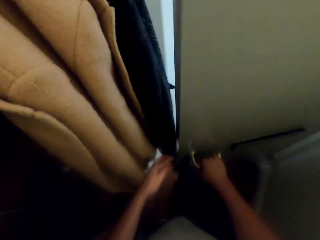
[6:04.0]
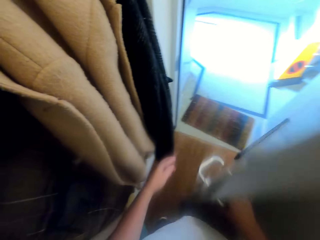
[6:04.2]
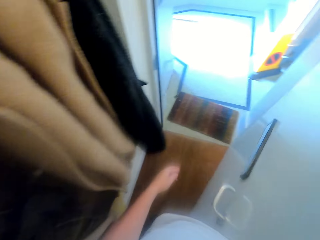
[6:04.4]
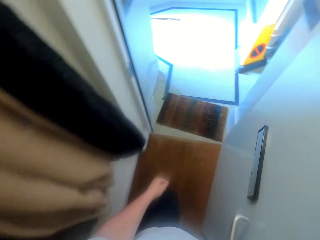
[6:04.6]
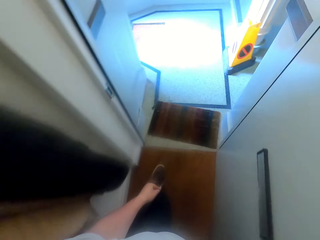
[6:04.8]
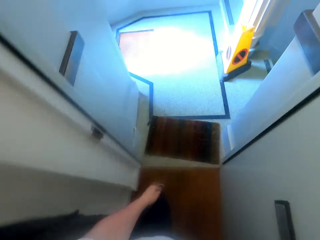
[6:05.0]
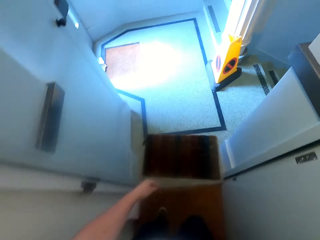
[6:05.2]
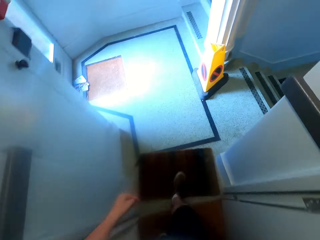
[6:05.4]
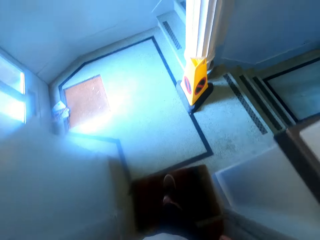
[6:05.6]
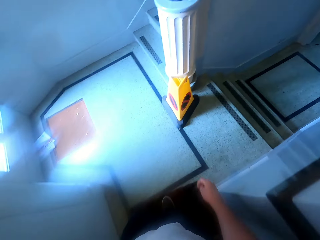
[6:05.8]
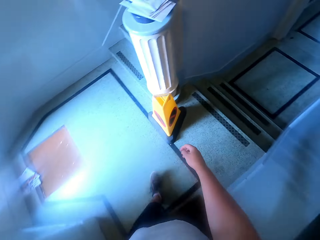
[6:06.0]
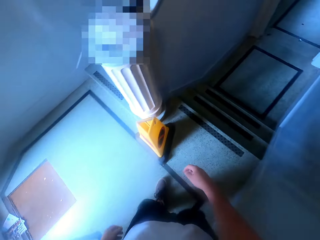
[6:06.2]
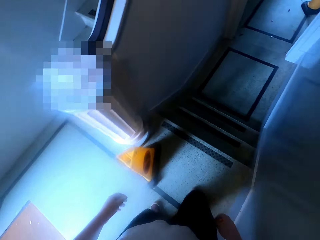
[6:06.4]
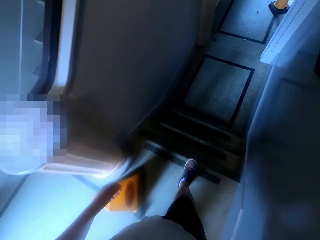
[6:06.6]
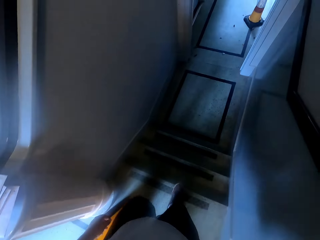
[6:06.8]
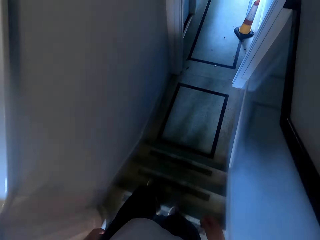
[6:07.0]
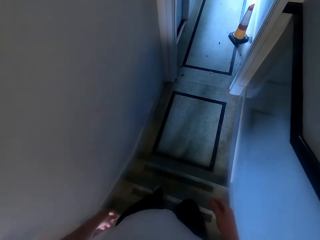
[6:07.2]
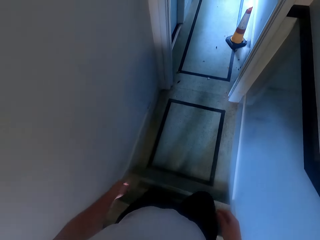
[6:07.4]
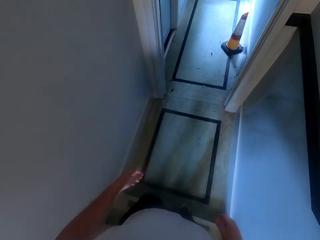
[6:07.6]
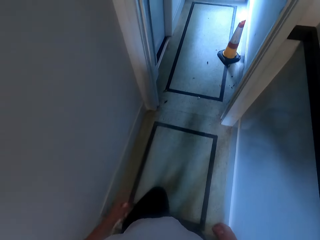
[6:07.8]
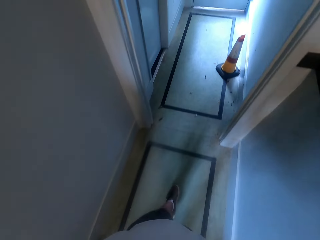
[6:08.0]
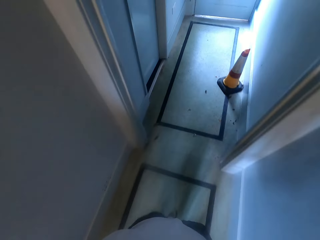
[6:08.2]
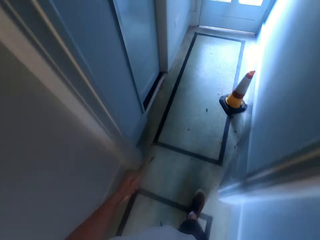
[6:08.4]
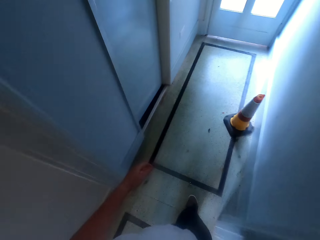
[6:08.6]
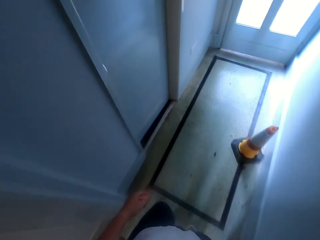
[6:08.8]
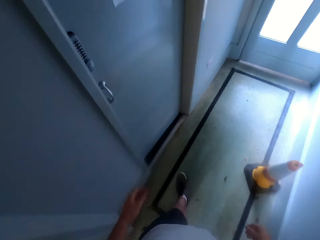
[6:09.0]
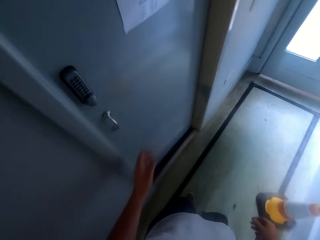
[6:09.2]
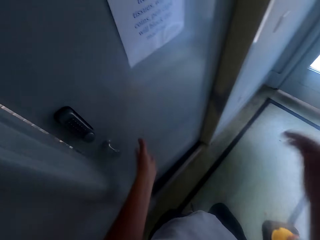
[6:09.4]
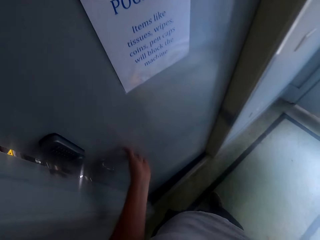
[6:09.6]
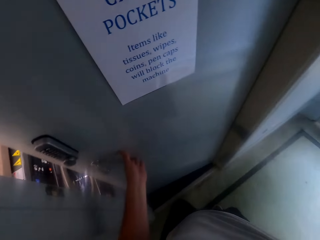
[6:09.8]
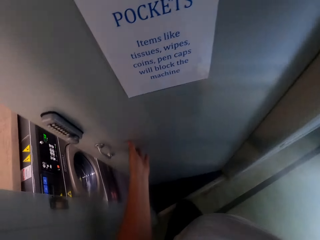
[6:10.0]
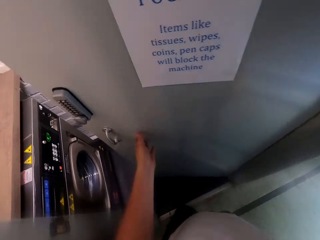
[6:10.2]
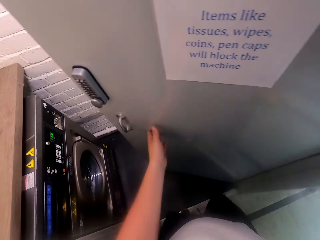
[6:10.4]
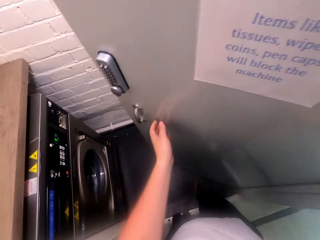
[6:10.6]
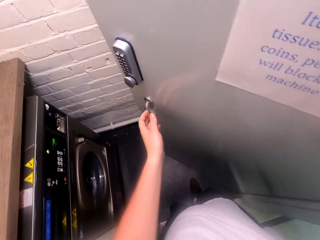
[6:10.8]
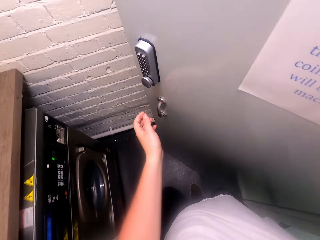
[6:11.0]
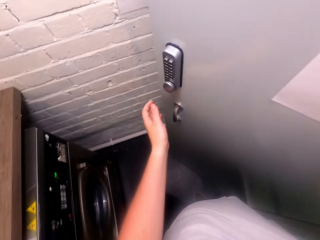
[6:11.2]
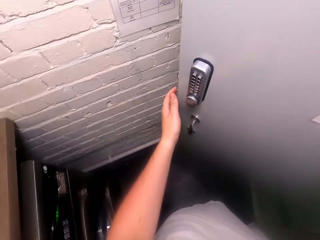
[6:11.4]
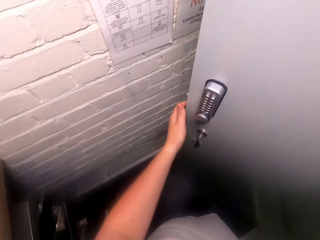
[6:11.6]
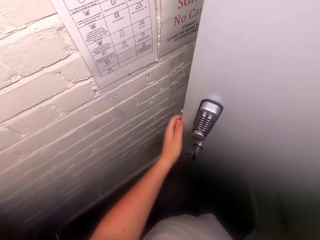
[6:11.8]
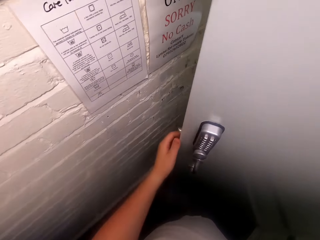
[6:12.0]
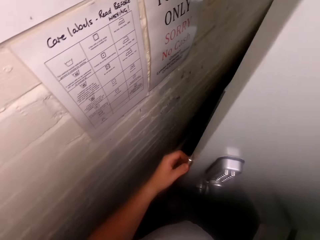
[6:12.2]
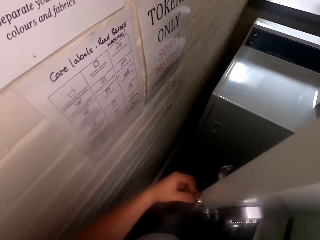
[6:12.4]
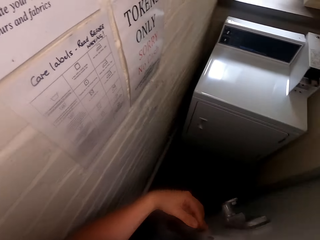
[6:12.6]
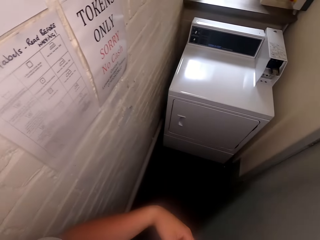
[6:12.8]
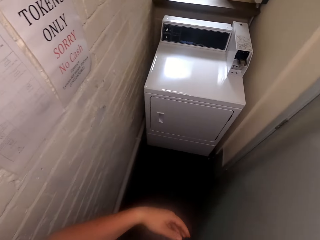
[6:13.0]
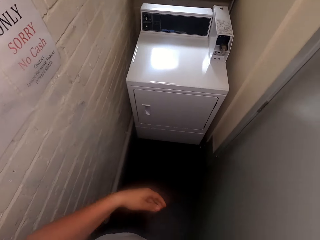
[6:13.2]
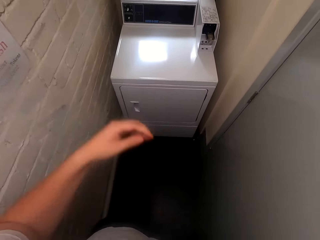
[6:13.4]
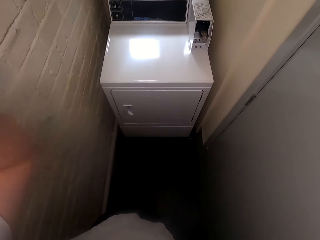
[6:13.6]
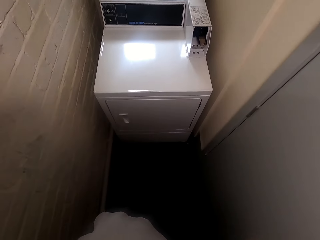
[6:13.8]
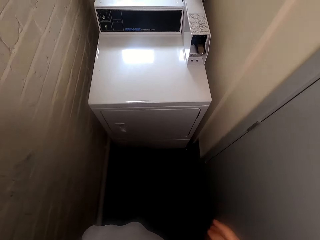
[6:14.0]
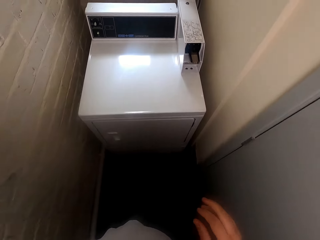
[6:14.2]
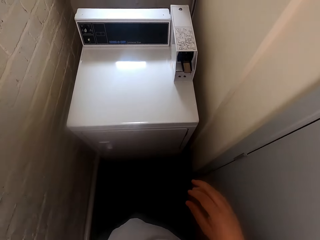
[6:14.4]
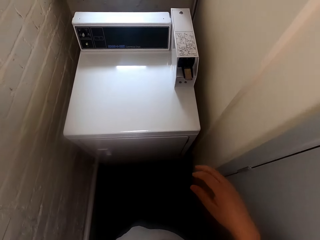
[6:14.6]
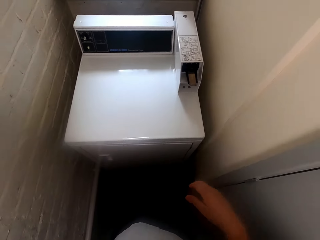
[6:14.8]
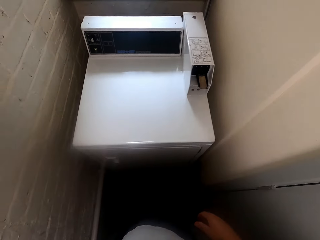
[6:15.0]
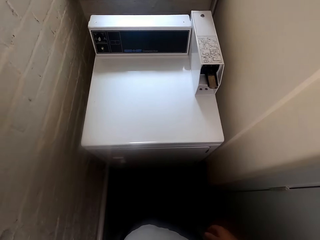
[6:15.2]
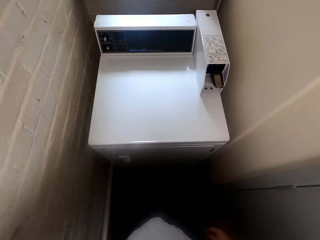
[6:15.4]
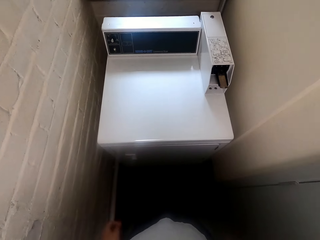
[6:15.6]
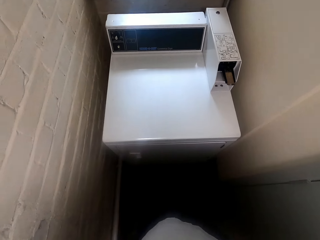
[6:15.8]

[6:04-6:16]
The camera wearer walks in the house. They climb down stairs. They walk in the house. They open a door. They enter a room. They close the door. They touch the camera. They walk in the room.

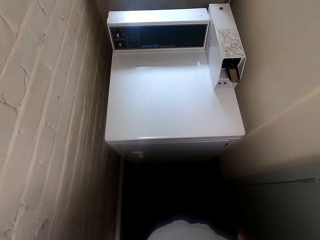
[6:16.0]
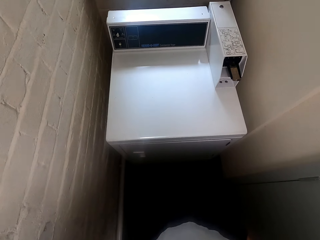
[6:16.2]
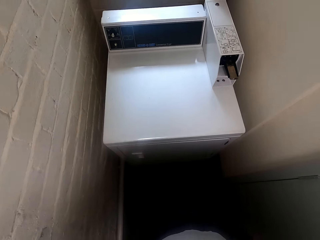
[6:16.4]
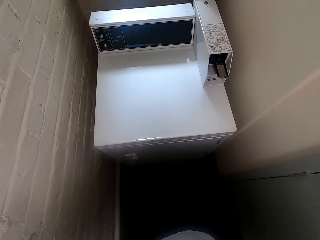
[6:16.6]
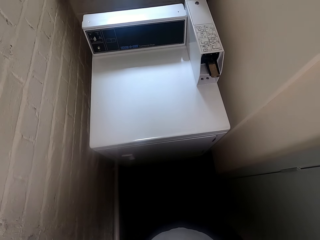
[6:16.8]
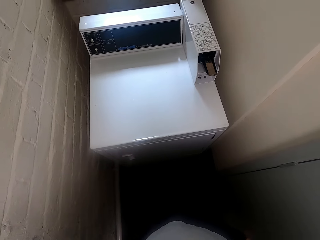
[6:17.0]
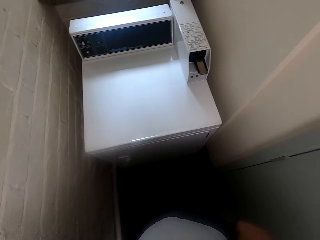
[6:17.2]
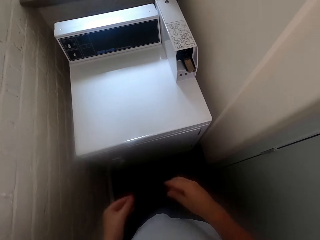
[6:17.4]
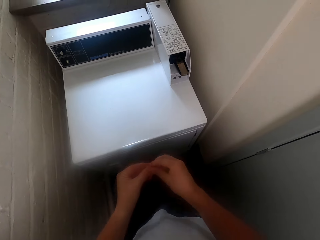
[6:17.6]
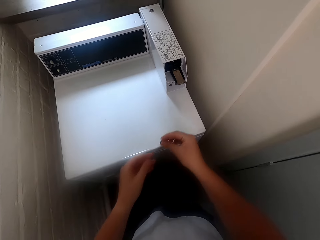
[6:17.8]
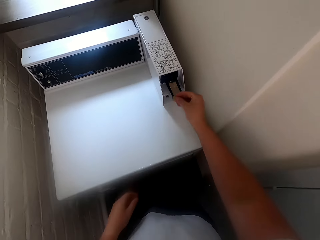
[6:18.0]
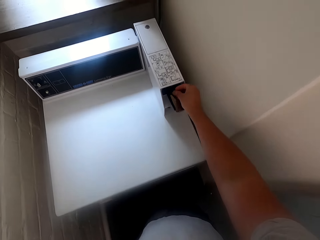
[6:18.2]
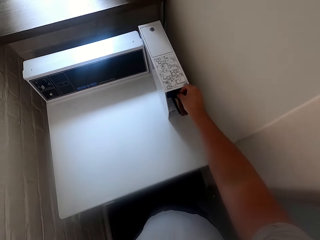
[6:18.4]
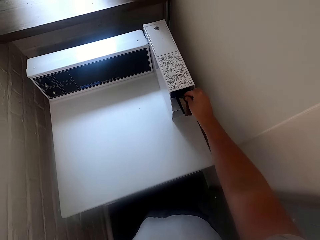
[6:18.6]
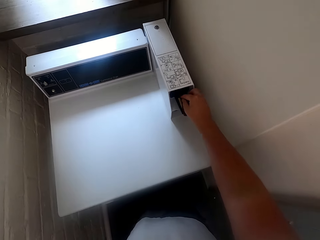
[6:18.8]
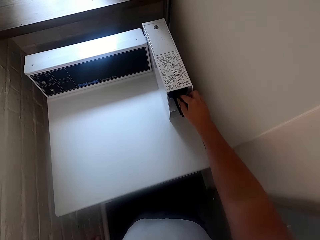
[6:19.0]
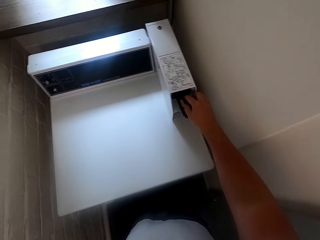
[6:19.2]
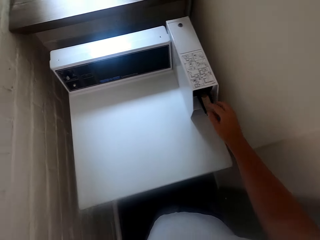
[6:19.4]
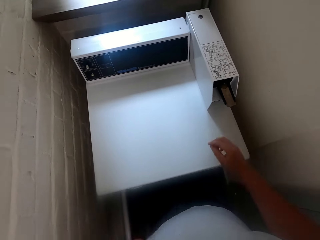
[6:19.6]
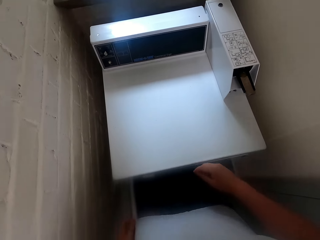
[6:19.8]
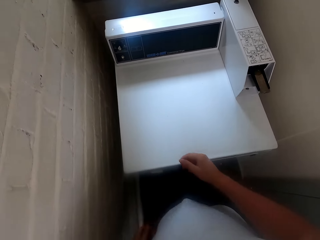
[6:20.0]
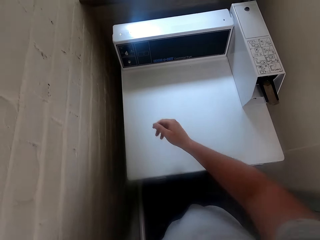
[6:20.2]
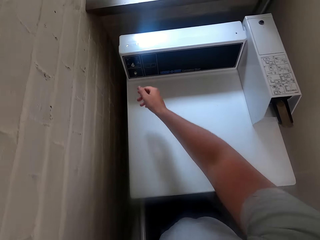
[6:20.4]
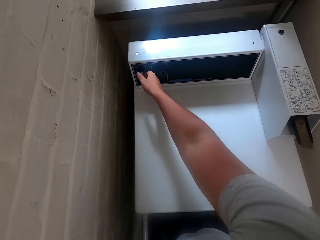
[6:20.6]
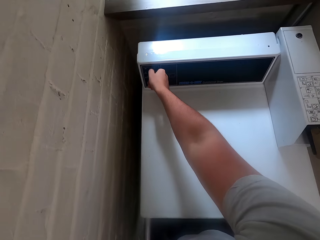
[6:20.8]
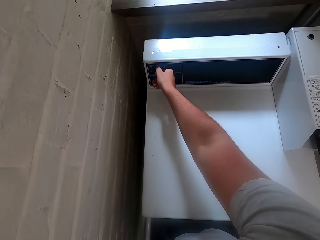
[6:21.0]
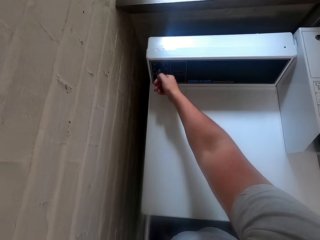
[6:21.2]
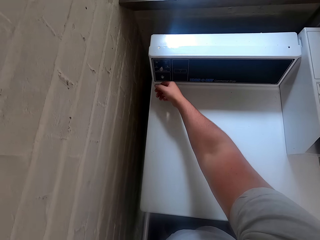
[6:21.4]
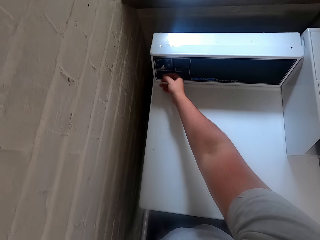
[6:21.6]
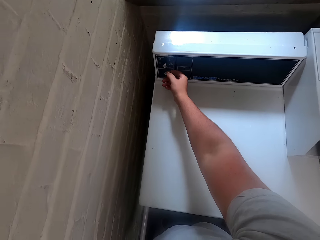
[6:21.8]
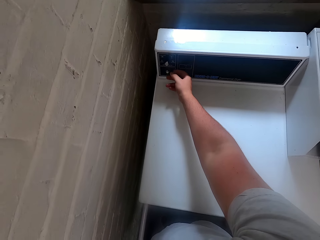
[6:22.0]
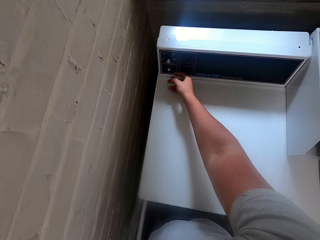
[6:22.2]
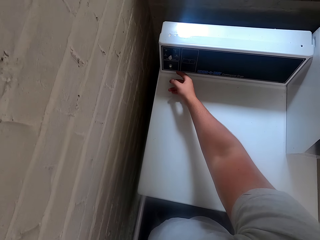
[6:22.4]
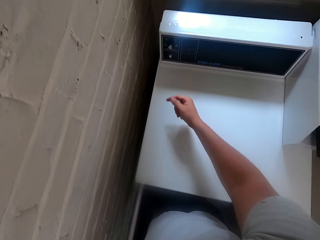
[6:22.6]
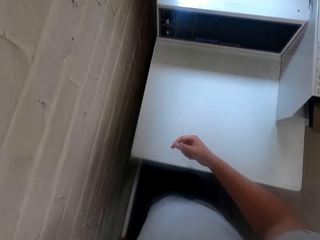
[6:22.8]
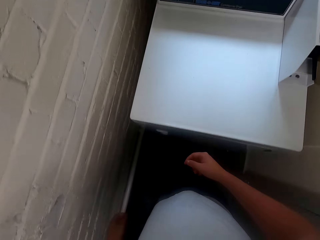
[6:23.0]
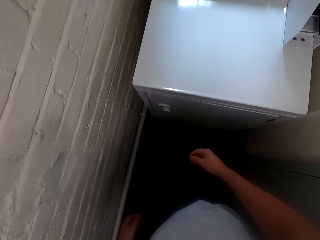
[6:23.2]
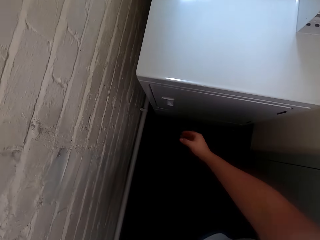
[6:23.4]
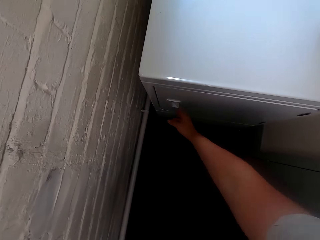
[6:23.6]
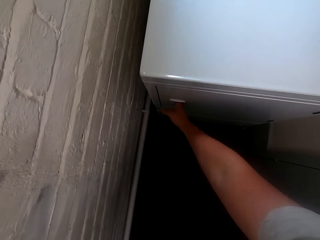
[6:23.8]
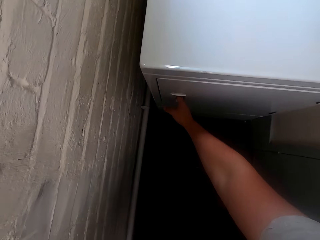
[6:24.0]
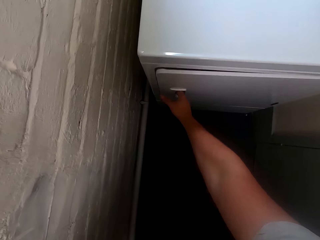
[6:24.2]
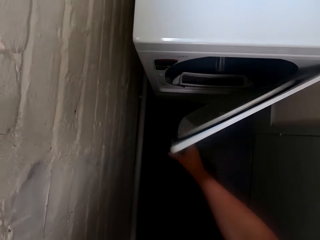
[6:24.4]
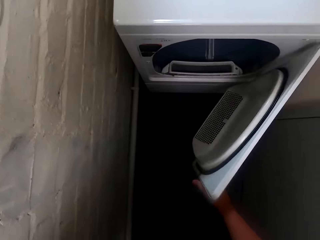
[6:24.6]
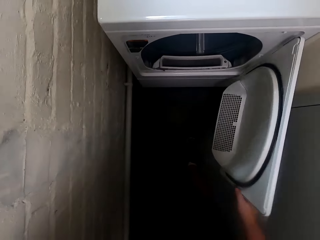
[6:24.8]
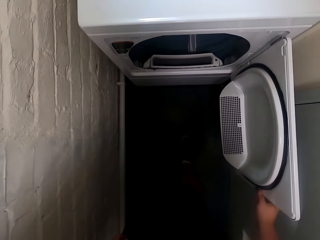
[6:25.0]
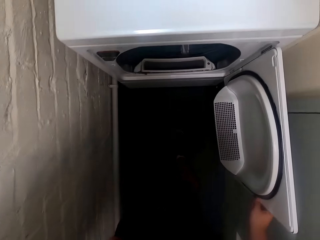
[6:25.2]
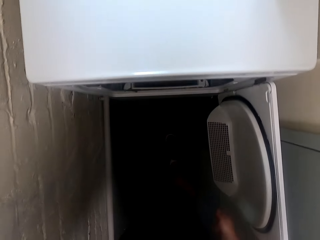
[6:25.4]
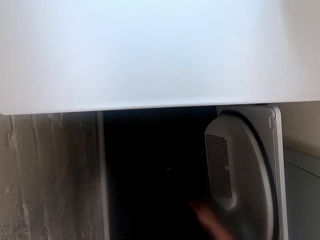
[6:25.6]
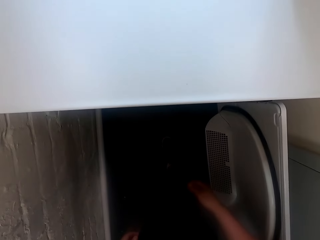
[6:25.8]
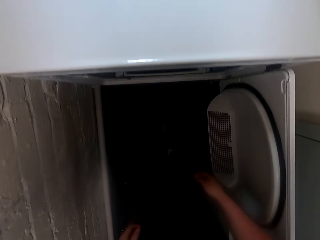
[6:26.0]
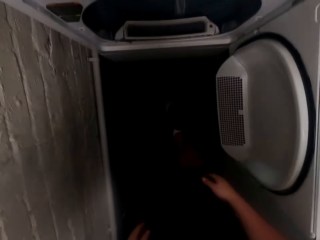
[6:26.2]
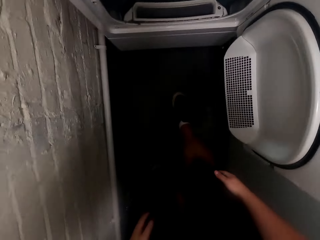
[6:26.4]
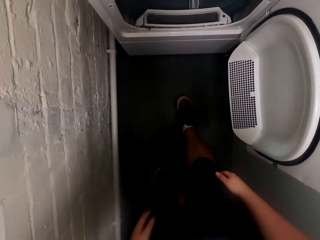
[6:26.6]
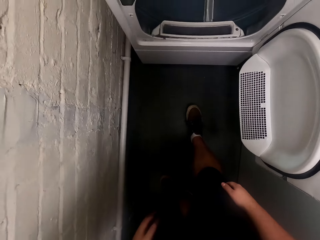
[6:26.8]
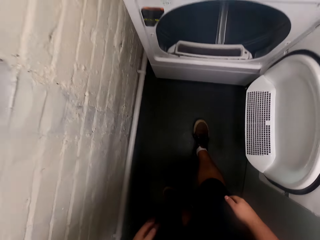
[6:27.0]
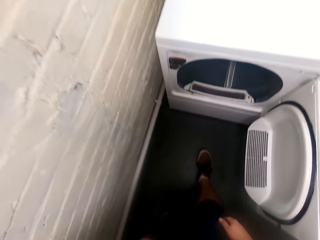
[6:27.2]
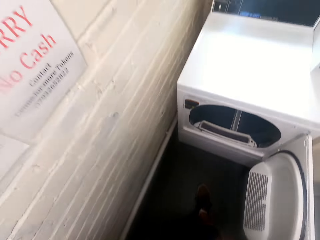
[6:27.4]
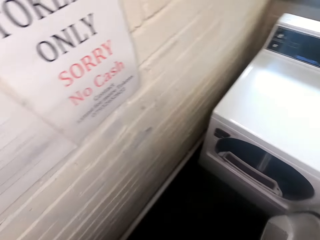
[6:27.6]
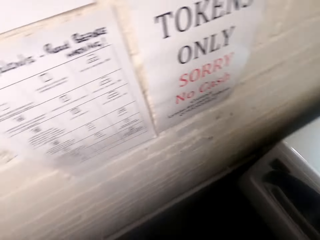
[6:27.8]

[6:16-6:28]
The camera wearer looks around. They take a coin. They put the coin in a drying machine or washing machine. They press the drying machine. They turn on the washing machine. They open the drying machine. They look inside the drying machine. They look around.
